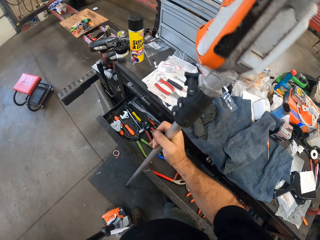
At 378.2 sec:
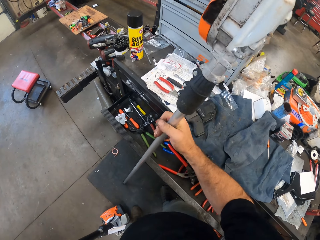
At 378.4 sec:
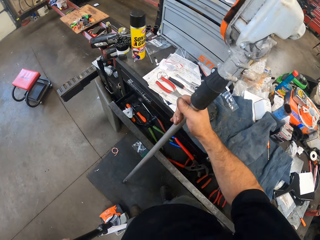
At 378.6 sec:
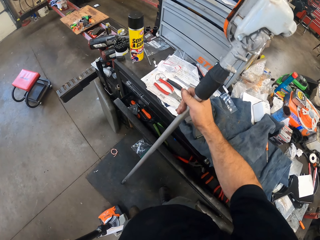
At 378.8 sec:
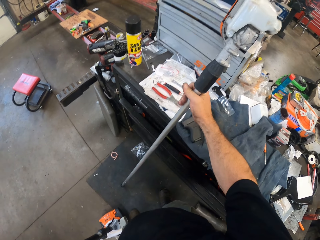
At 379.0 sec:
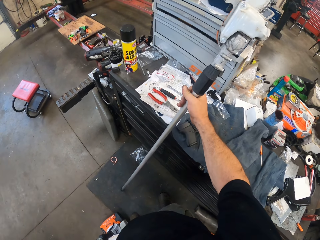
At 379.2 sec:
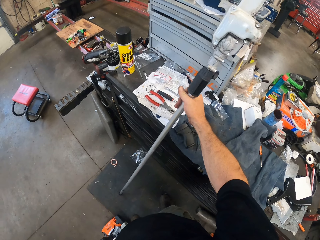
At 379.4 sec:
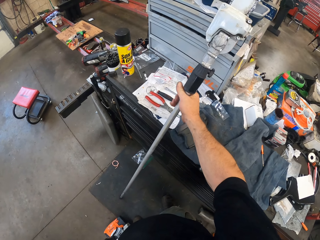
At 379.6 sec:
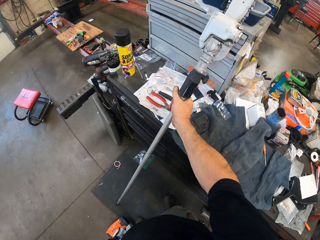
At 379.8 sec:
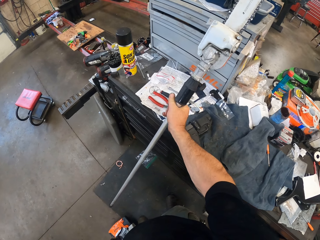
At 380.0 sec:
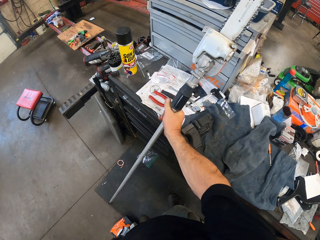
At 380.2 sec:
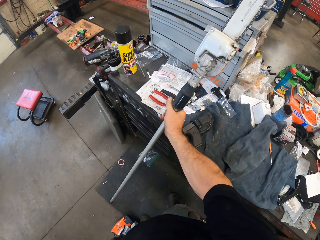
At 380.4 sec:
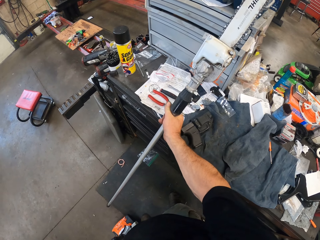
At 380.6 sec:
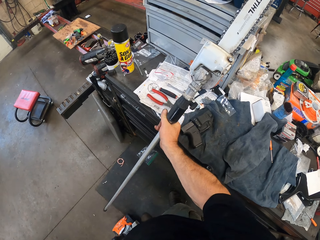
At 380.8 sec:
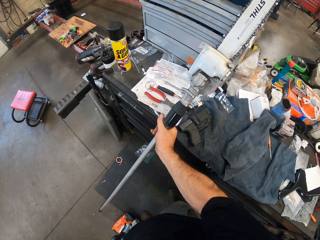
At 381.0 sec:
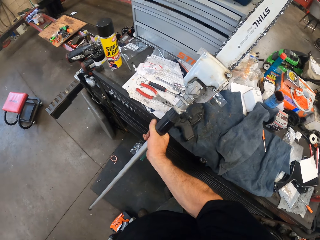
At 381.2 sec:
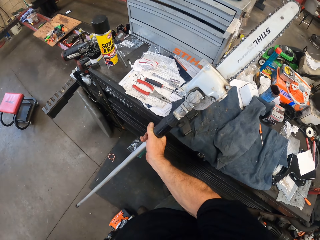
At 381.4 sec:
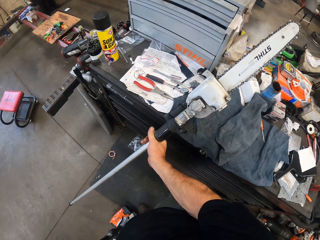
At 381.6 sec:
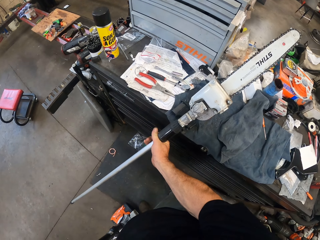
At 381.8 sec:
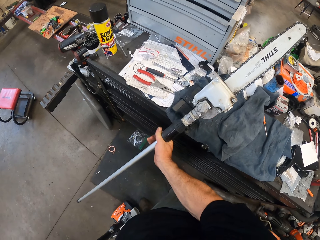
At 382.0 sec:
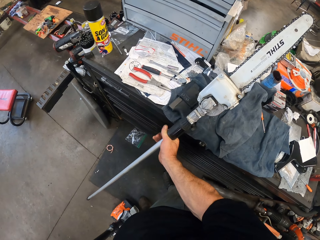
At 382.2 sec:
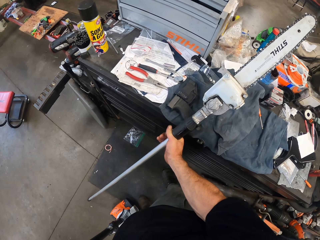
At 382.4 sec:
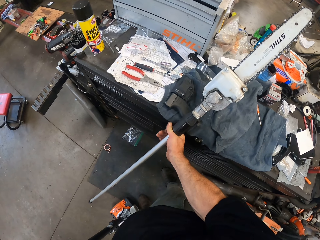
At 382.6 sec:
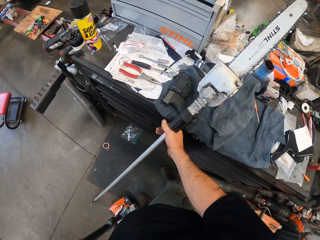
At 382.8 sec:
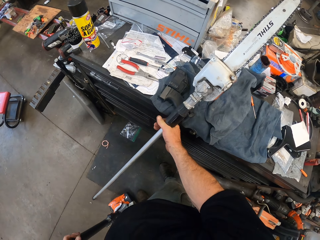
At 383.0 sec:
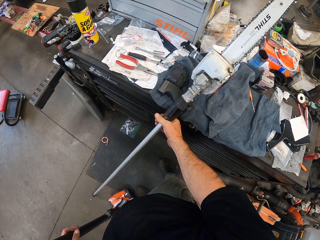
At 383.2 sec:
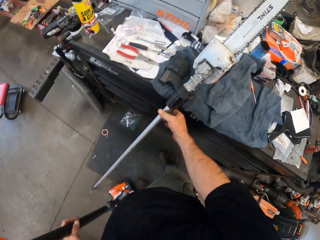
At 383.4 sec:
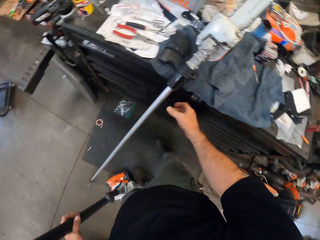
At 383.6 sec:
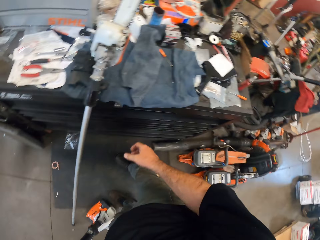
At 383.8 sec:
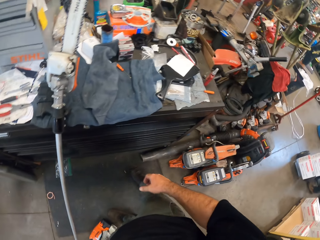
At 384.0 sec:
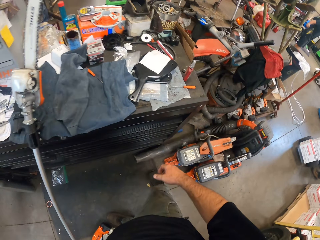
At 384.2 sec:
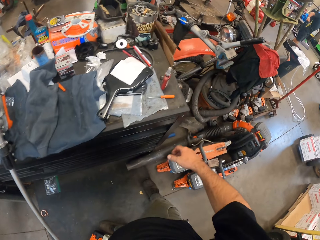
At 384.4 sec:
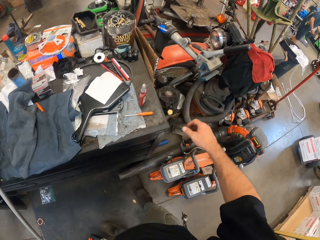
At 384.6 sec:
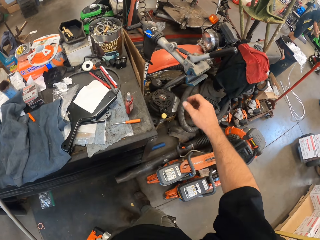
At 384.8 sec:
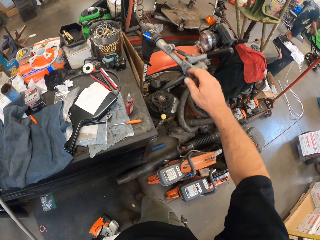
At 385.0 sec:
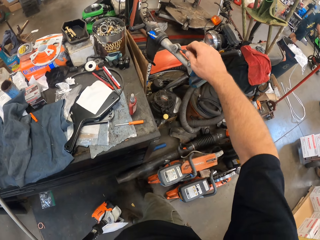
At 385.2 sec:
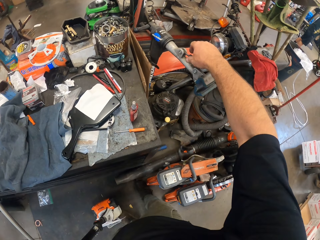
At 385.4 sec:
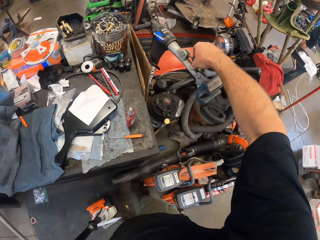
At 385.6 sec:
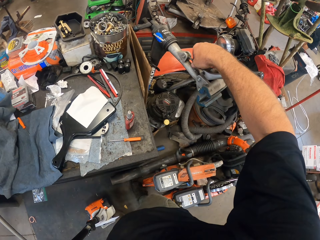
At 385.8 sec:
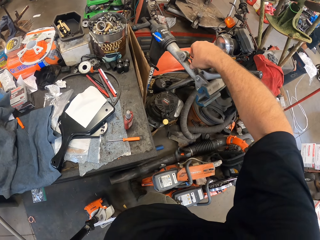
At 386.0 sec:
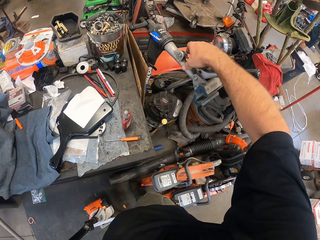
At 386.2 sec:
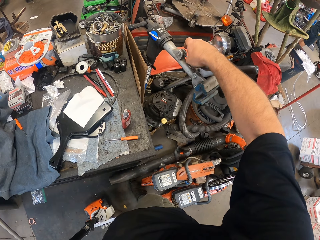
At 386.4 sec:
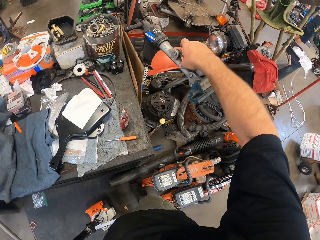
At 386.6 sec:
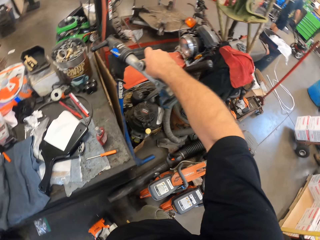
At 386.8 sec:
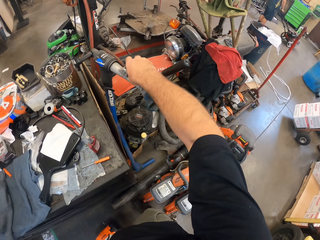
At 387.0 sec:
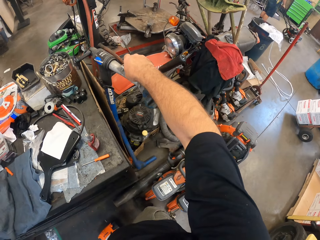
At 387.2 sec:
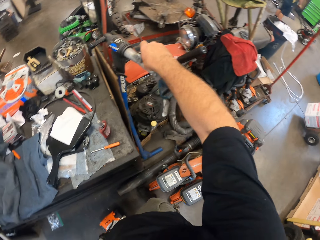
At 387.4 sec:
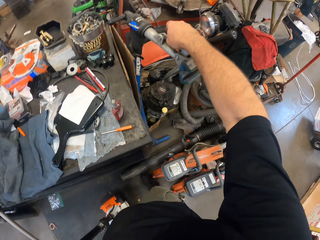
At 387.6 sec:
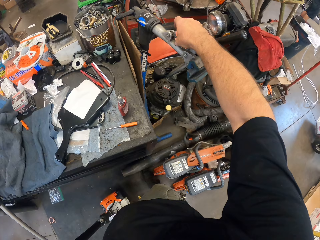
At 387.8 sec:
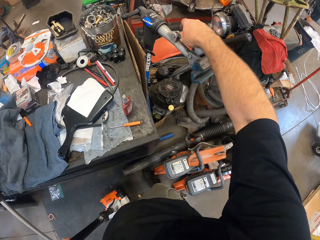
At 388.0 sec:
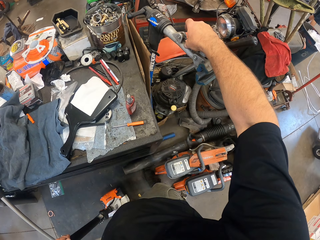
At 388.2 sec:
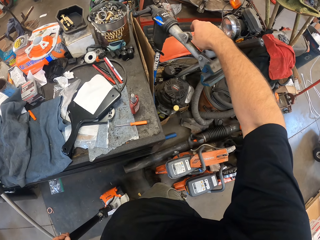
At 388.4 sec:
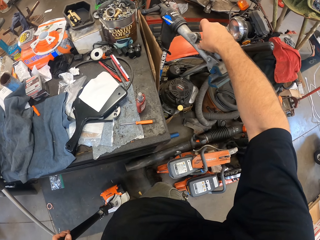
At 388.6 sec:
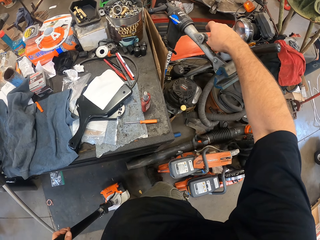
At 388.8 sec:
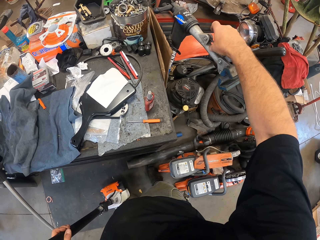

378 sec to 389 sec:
The camera wearer closes a drawer of a tool desk with his right leg. He rests the carbon shaft on the tool desk. He rotates a rotator. He unscrews a clamp with his right hand.

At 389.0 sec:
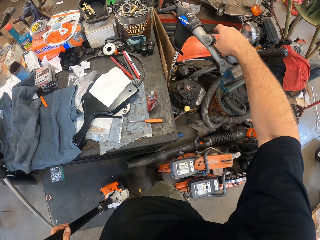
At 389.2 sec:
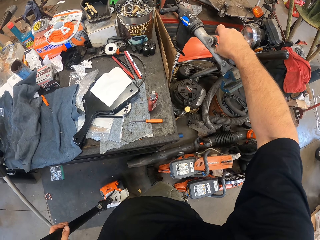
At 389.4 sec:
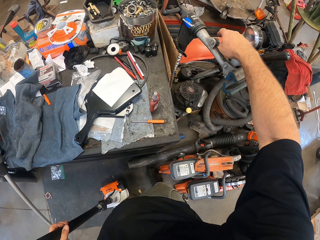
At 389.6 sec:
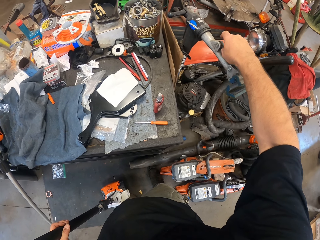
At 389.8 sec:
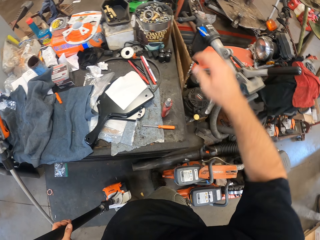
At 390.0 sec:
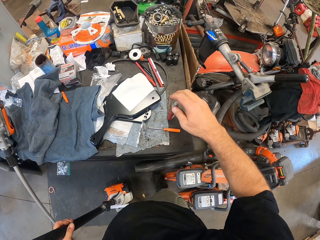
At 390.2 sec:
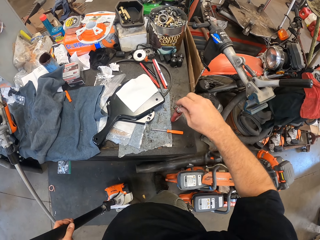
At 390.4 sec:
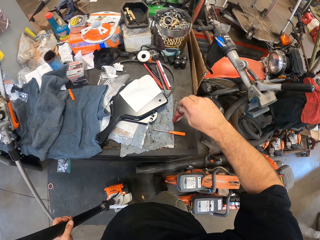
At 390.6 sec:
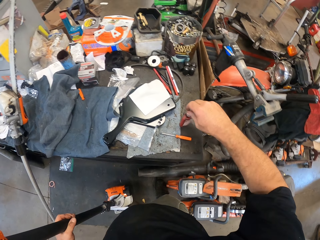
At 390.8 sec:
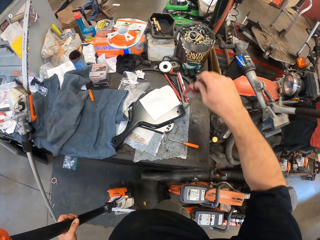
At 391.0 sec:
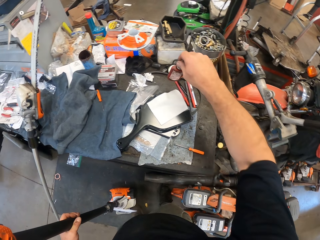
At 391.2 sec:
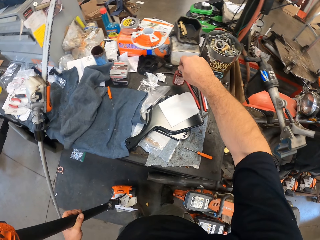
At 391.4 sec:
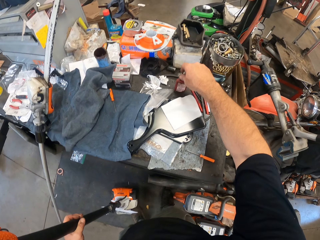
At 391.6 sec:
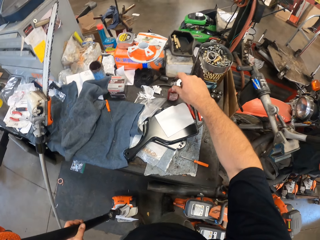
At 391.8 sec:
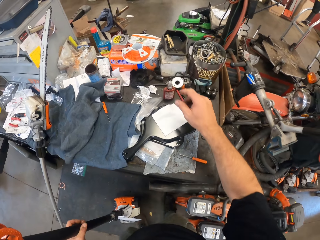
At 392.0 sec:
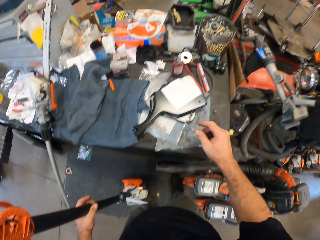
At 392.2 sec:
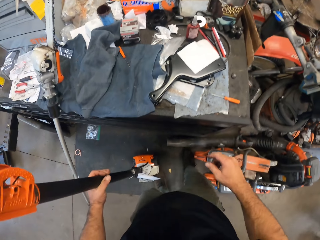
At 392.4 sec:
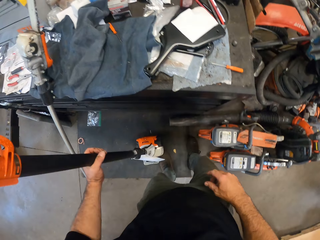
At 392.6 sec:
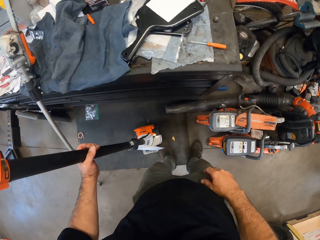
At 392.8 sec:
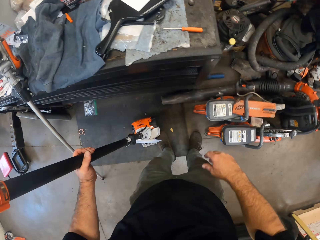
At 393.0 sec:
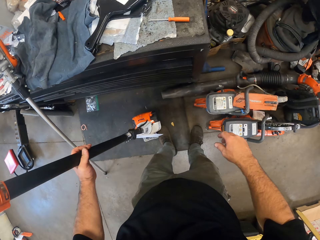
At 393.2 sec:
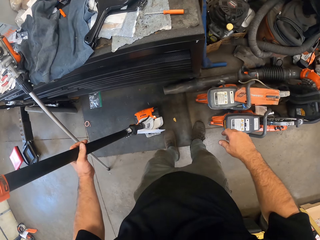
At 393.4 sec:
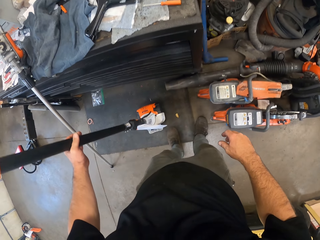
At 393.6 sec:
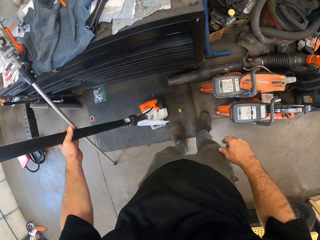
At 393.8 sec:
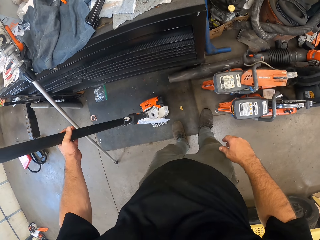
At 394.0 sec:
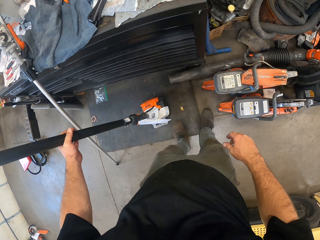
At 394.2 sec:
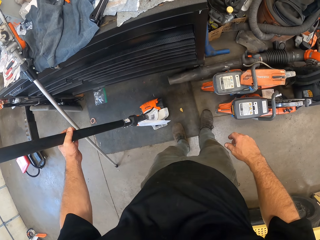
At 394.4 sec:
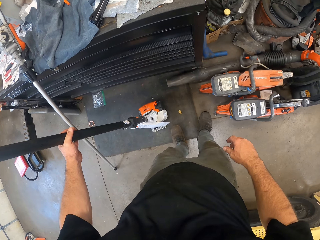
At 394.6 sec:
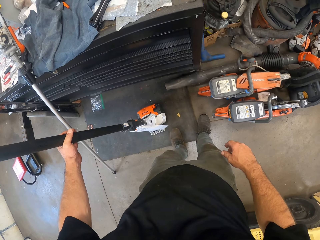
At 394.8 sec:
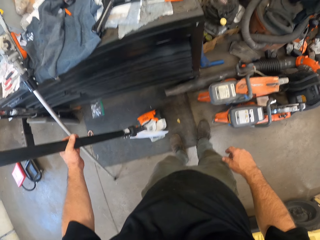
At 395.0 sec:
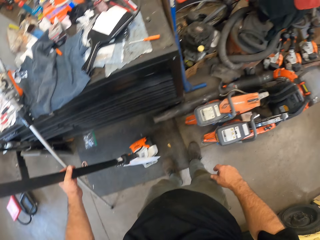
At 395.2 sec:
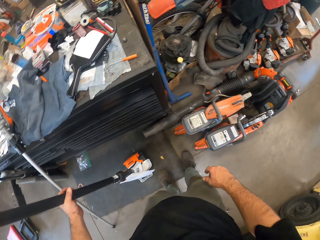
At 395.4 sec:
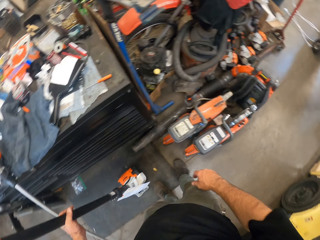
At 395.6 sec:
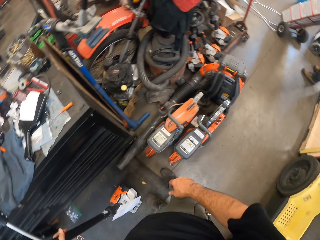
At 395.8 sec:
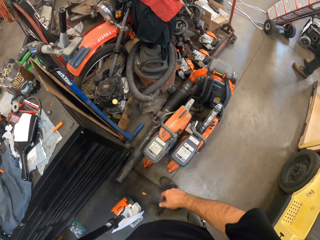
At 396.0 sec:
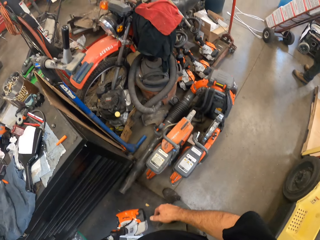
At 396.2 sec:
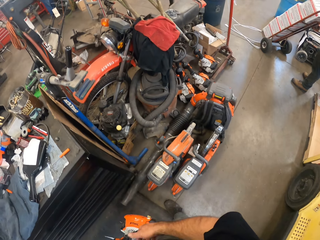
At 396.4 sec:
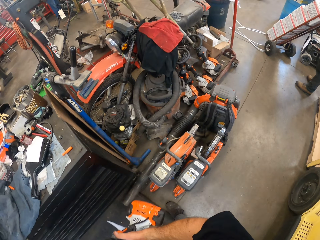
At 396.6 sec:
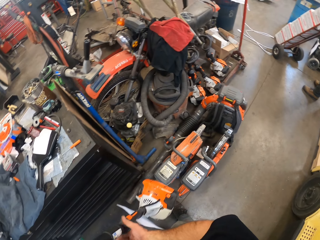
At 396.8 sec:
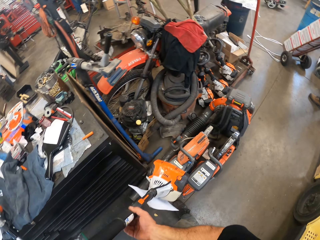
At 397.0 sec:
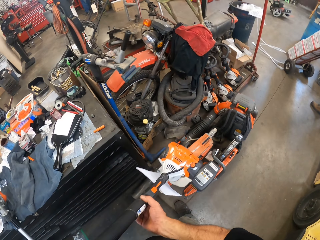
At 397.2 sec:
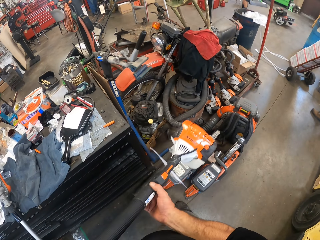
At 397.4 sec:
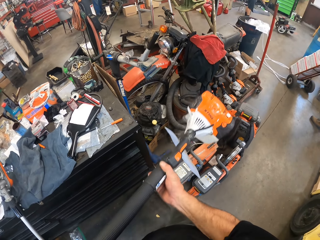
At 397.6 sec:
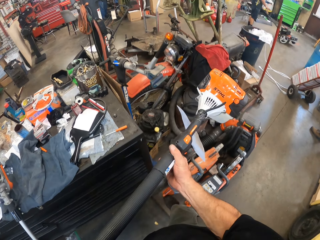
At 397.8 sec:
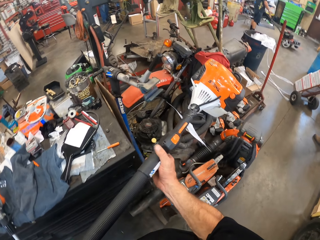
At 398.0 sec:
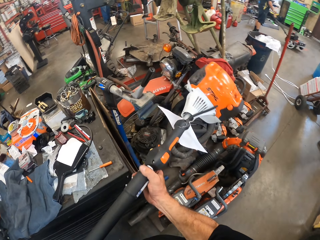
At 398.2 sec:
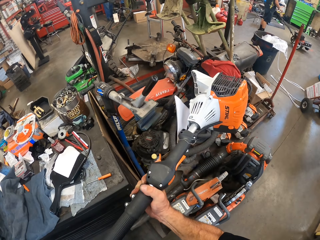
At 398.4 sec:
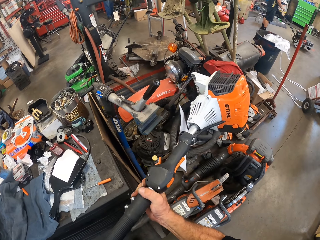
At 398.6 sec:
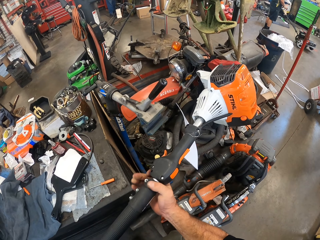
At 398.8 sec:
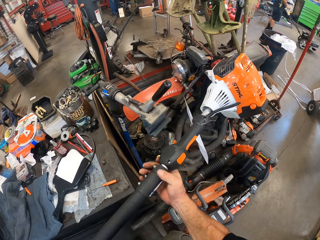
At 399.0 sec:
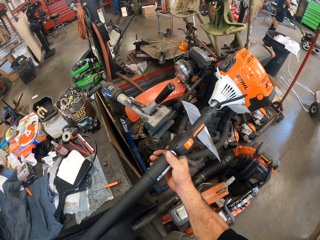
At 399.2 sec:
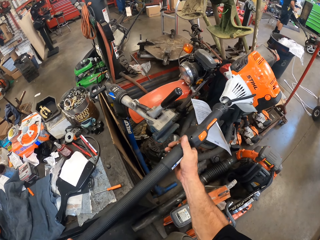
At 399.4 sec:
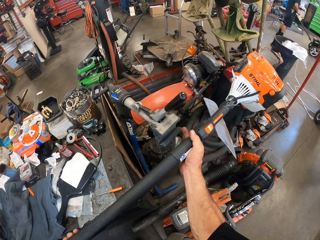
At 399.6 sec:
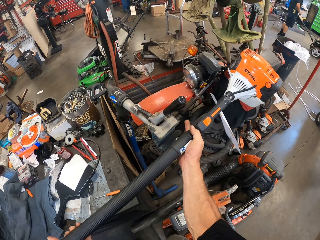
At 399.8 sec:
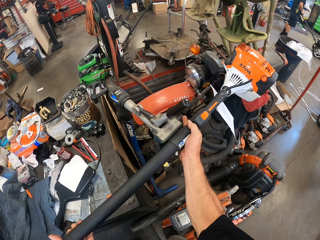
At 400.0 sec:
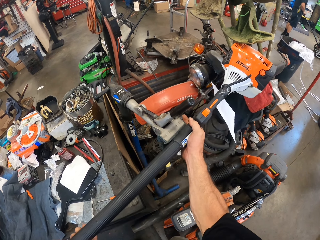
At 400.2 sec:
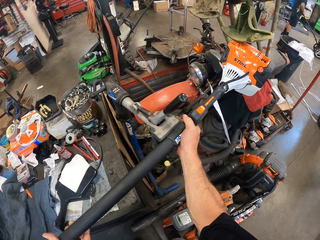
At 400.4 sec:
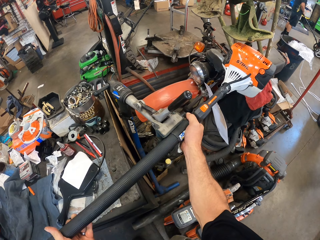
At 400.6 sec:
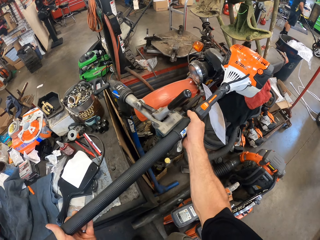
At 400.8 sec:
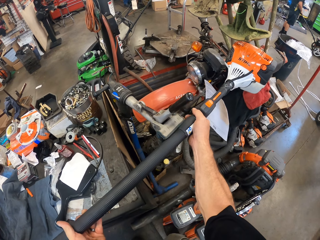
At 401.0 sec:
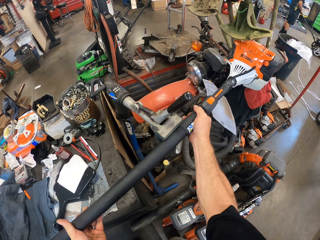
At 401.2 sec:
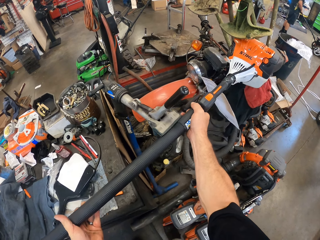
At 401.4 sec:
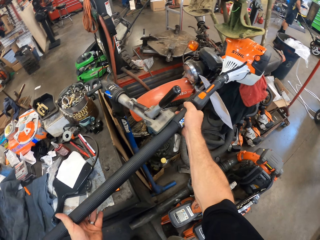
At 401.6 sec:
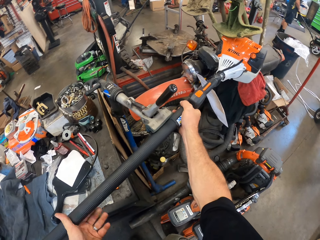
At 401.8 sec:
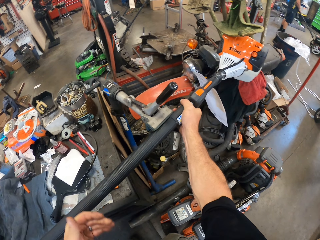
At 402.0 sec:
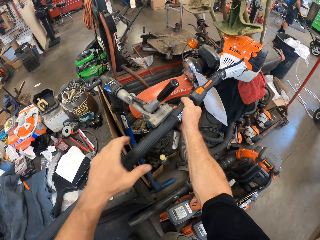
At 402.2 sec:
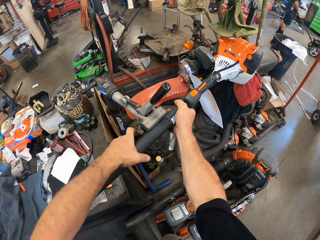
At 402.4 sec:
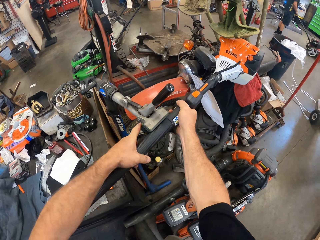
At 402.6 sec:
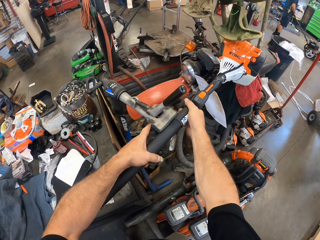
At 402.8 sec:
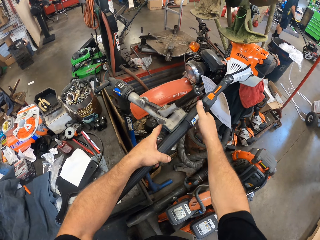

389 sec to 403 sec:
The camera wearer moves a glue bottle on the tool desk. They look down. They put something on a holder. They fit the pole saw machine to the clamp.
